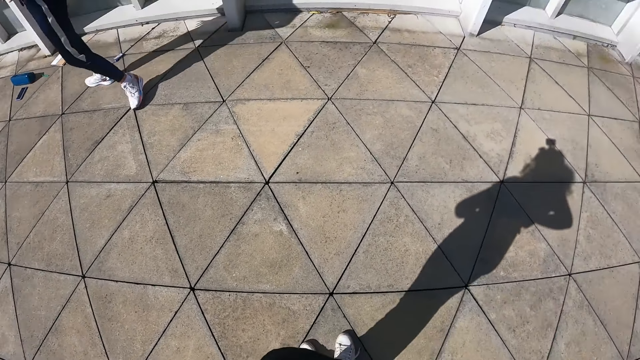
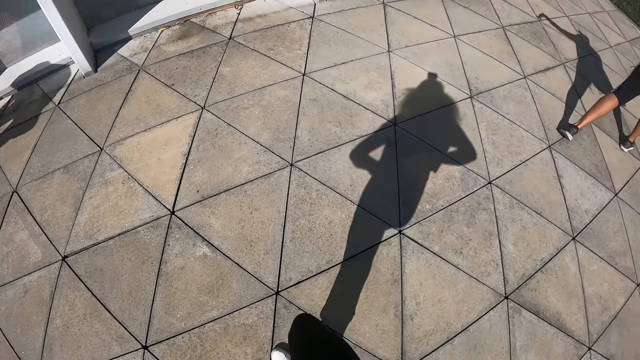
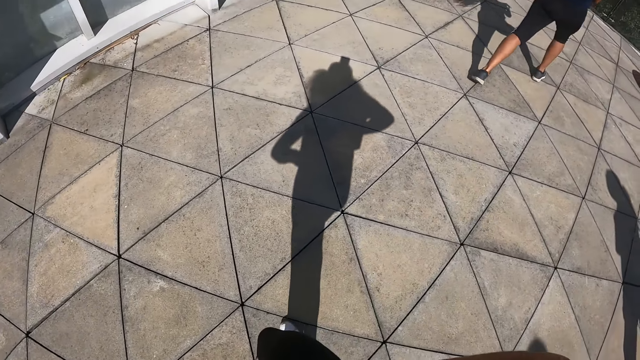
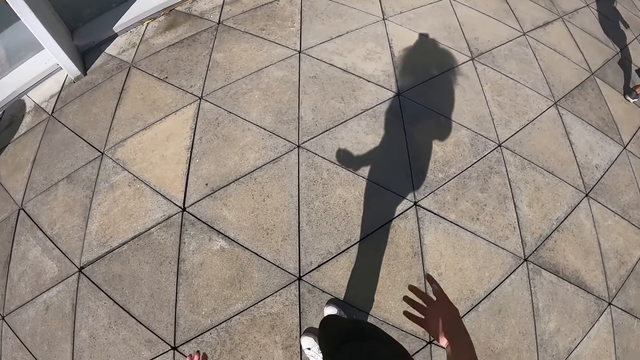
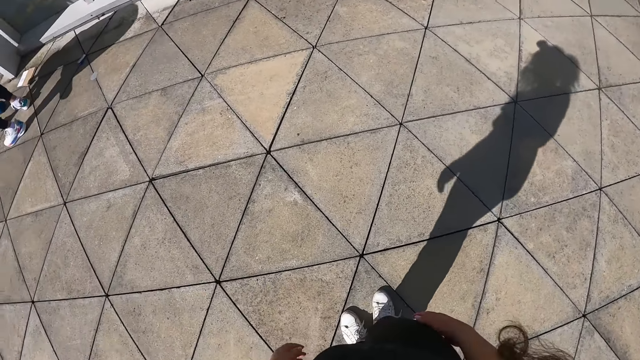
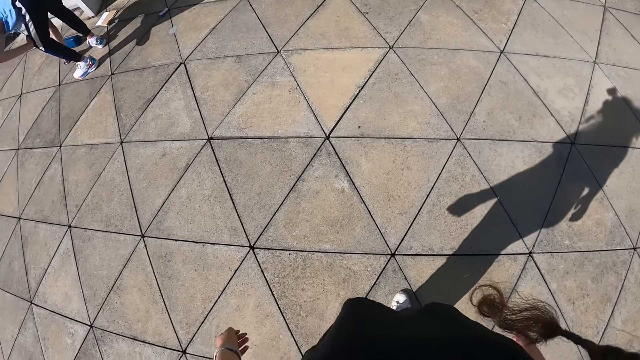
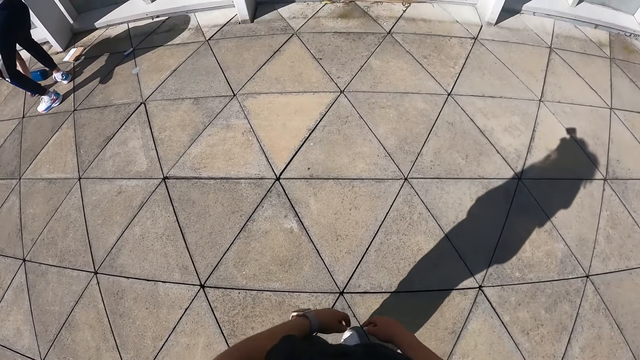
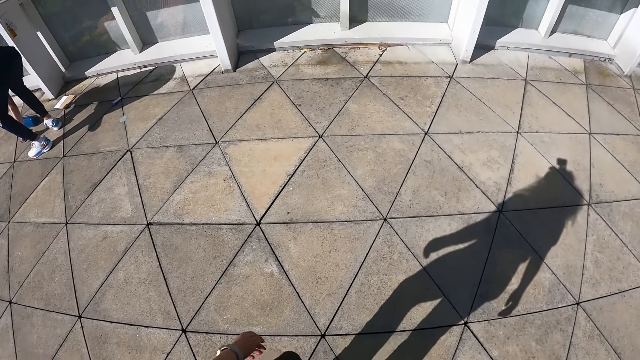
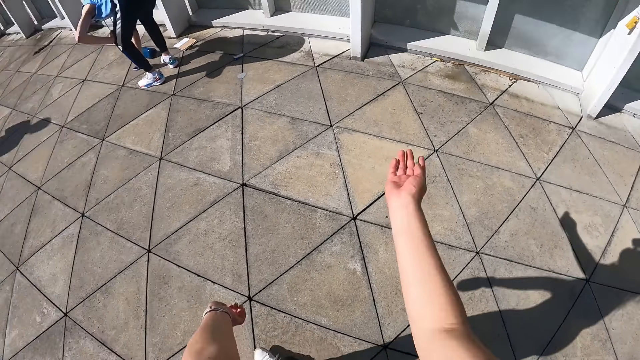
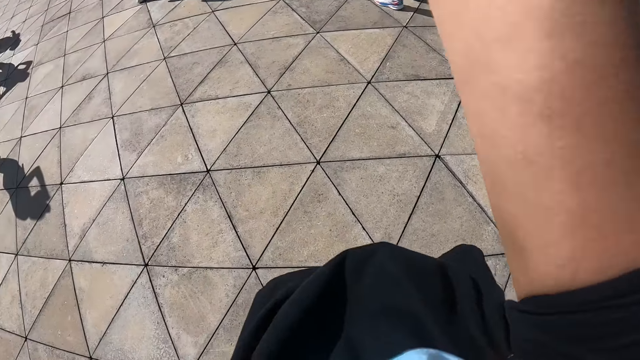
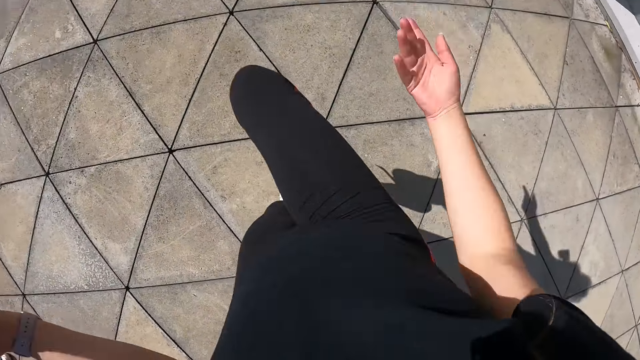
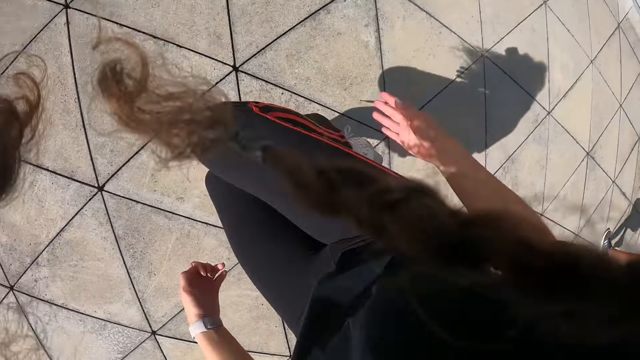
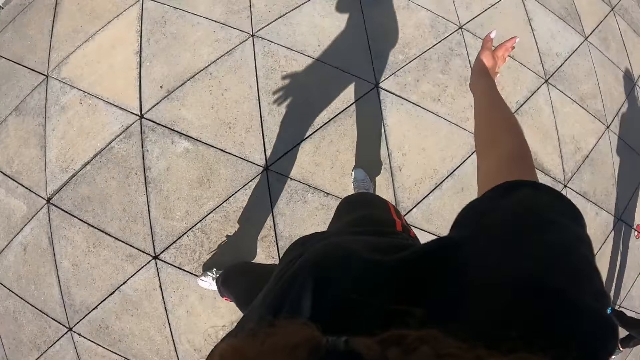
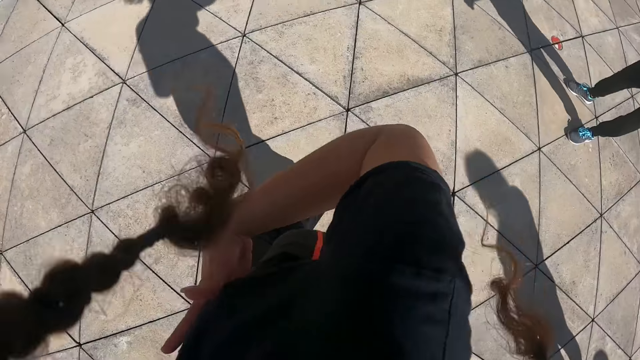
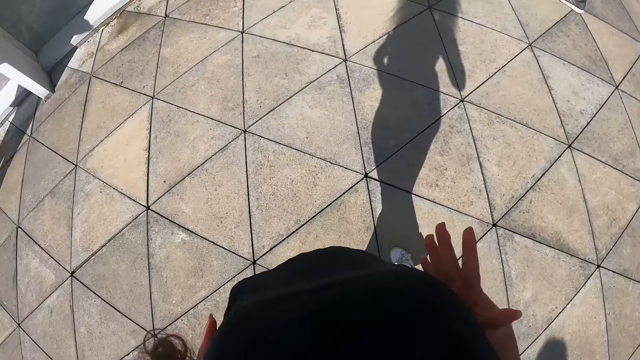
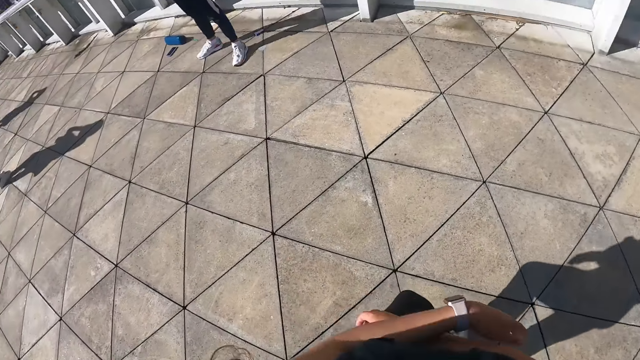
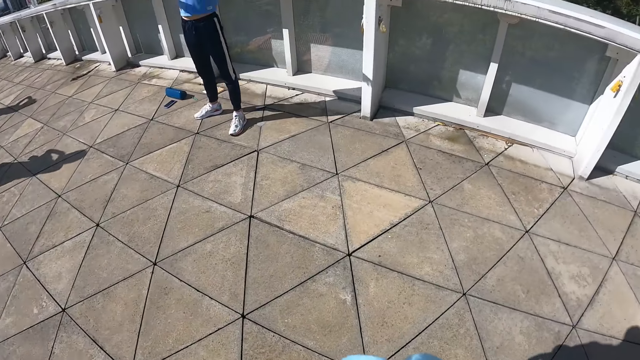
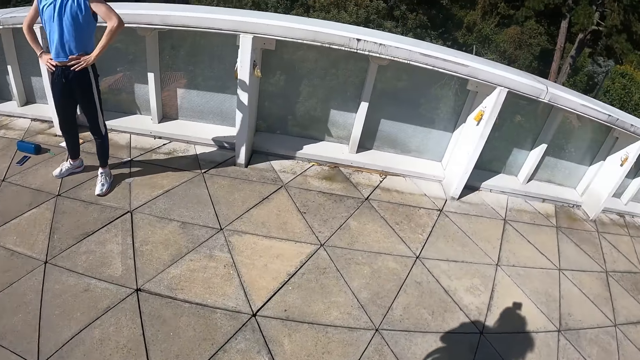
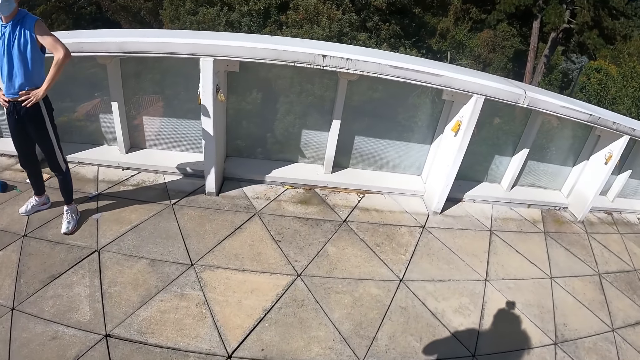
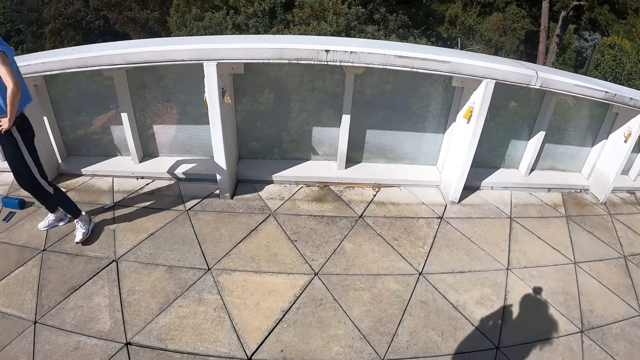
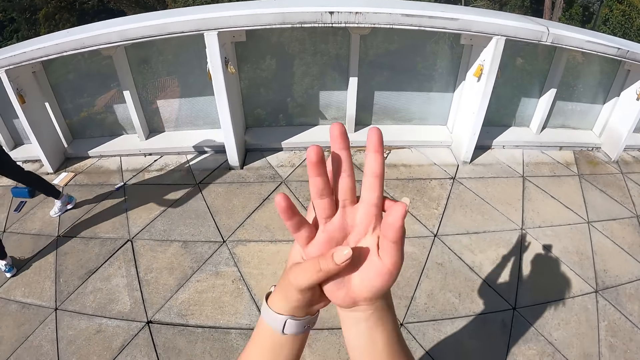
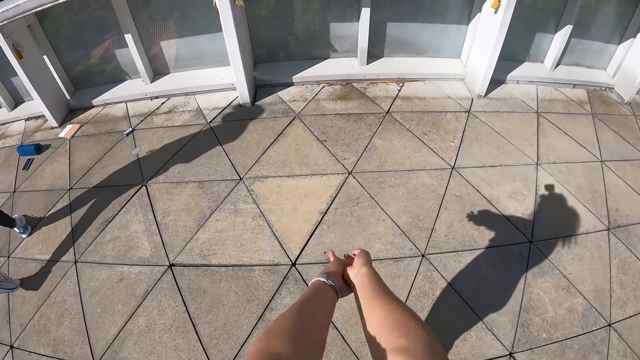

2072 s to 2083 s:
A man operates the phone on the floor with his right hand. The camera wearer dances.

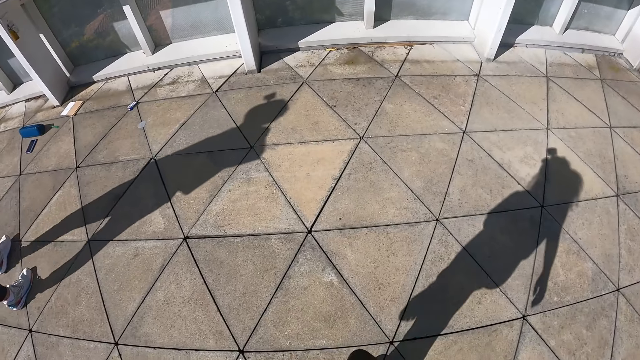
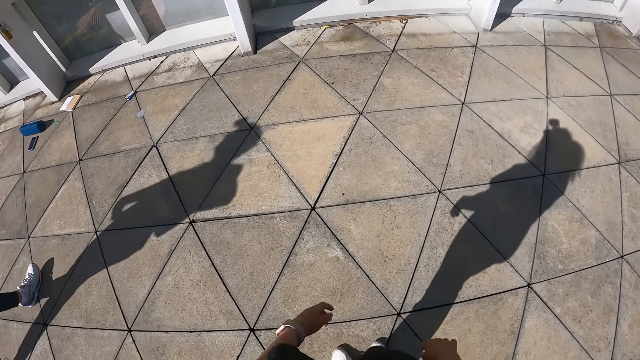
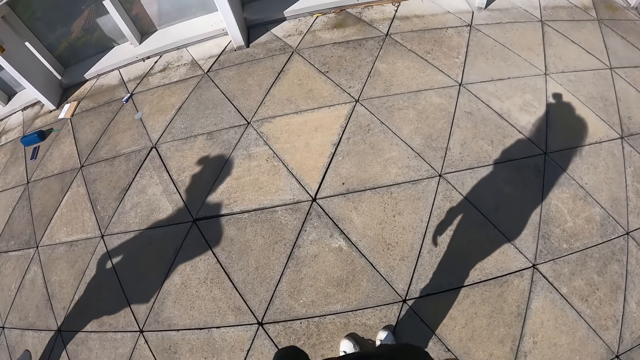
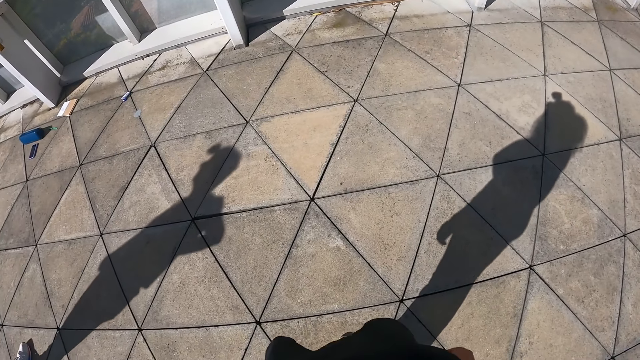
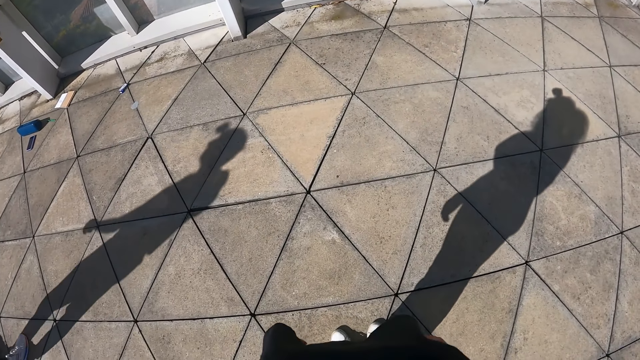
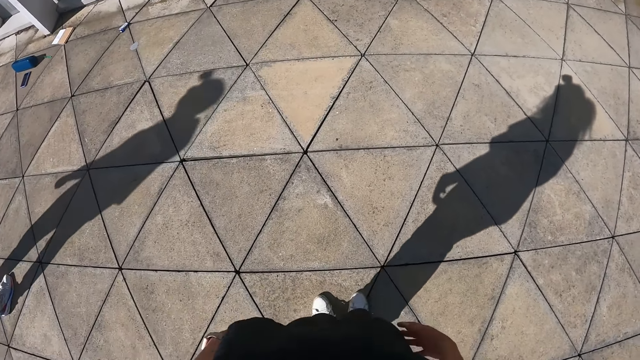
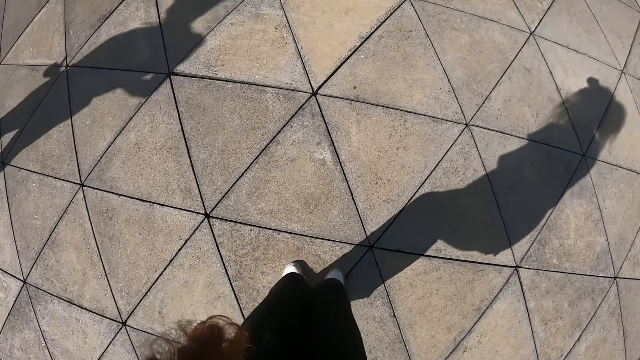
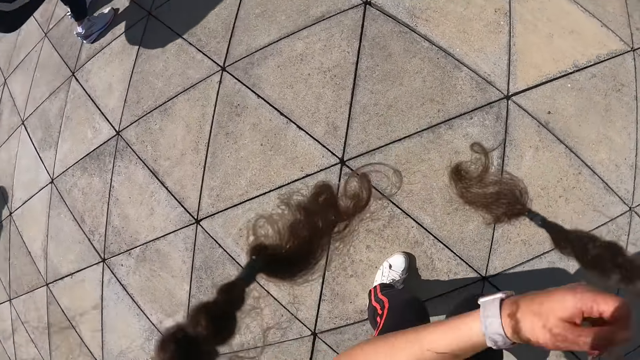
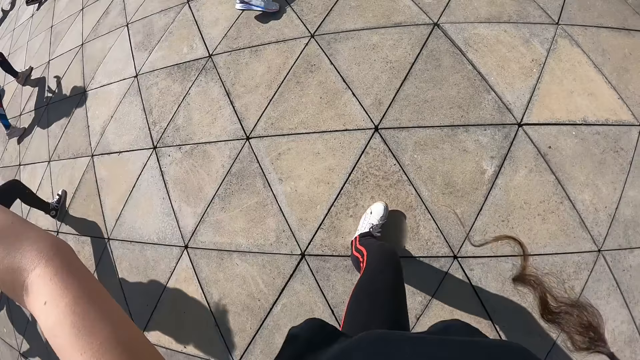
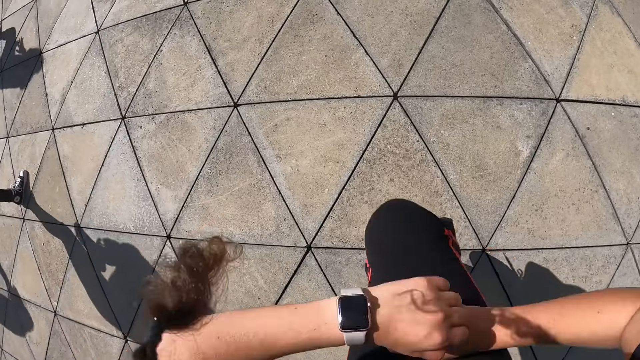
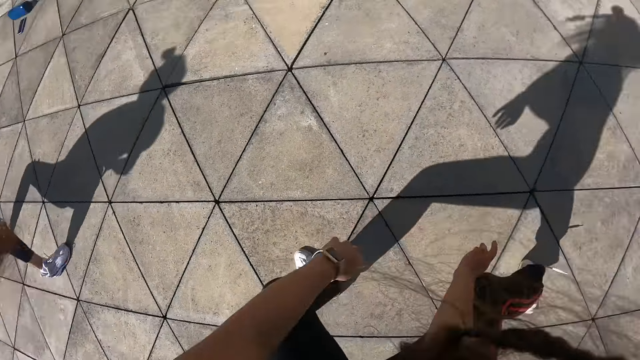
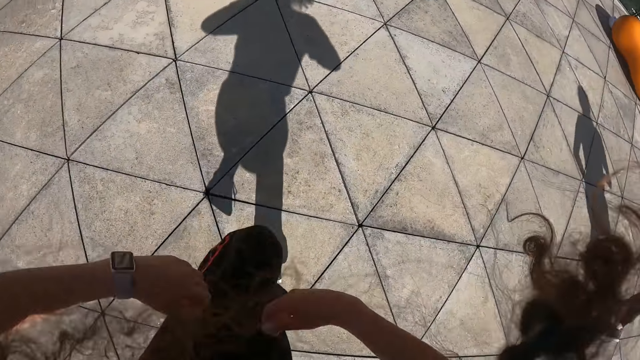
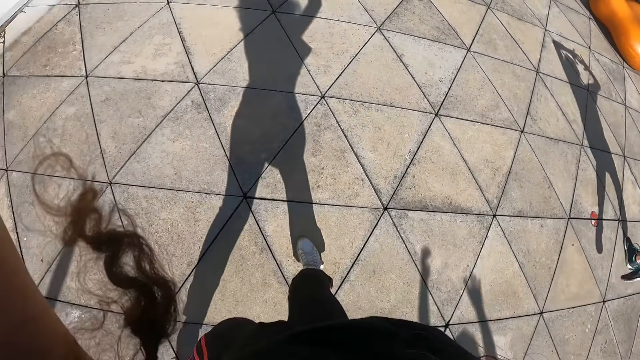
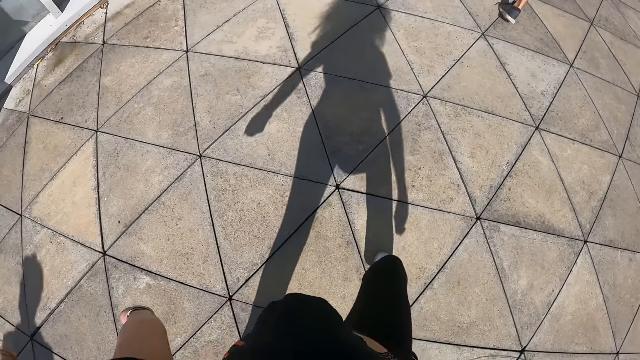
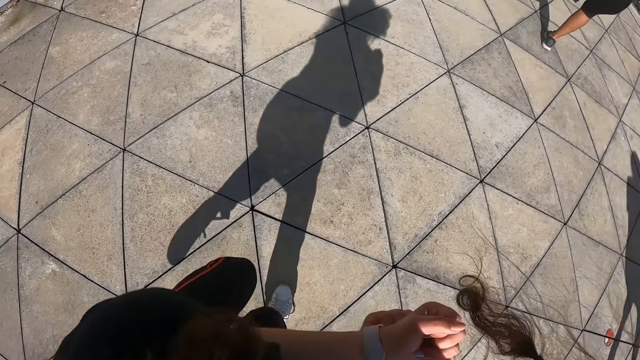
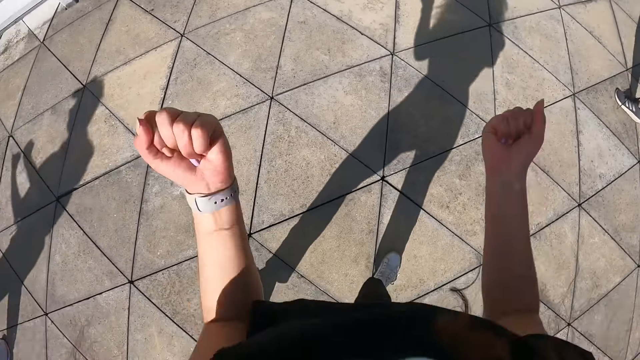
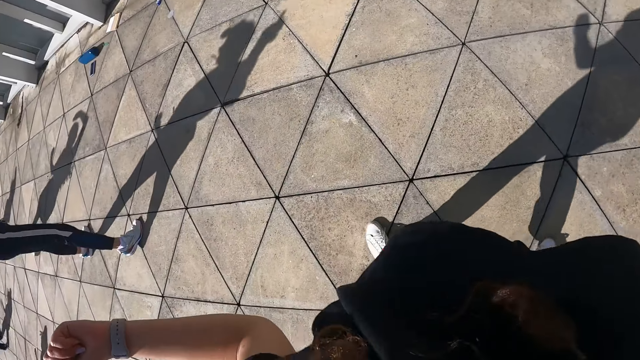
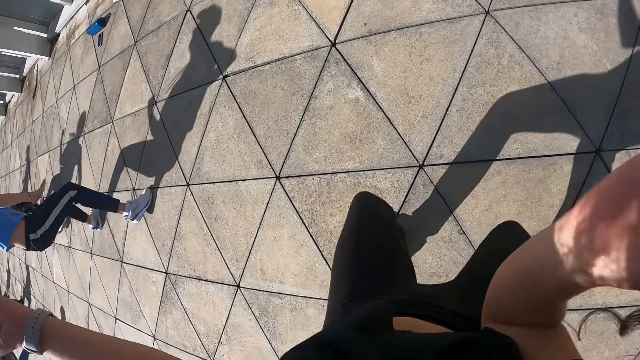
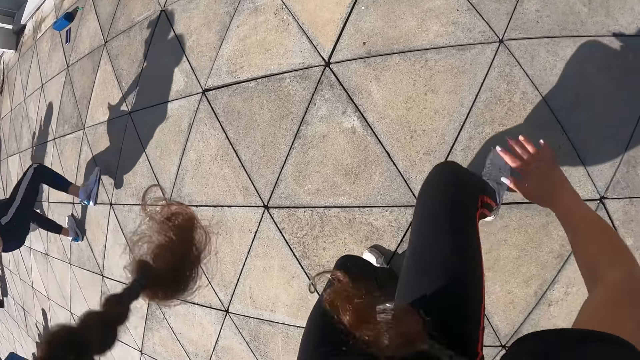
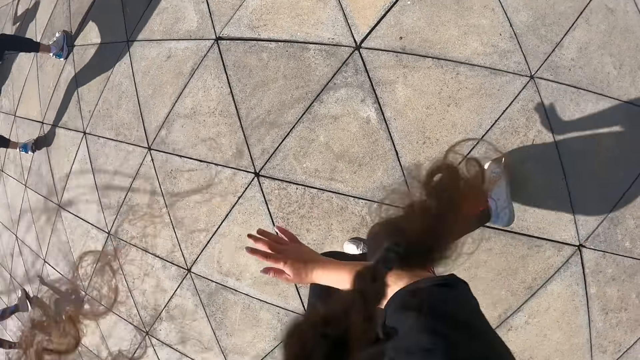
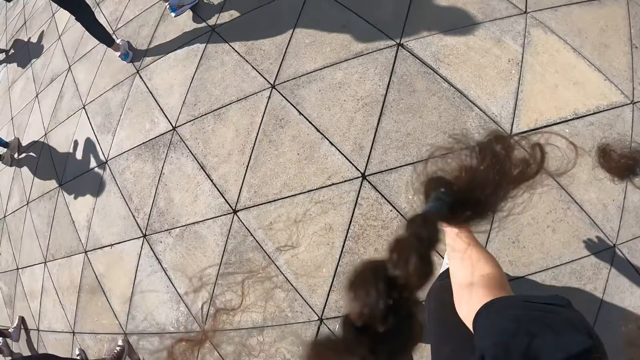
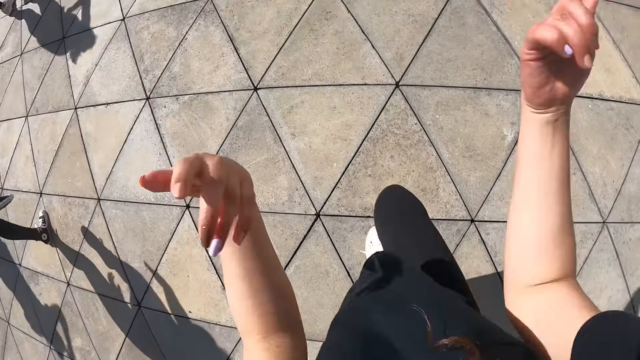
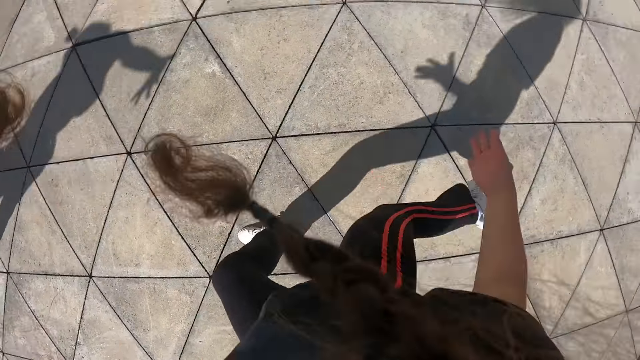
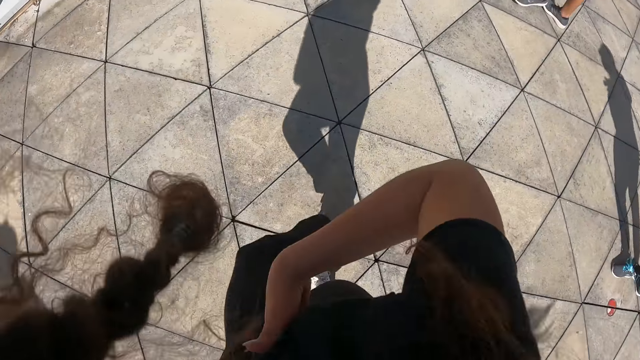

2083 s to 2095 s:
The camera wearer dances along with the group of people.
